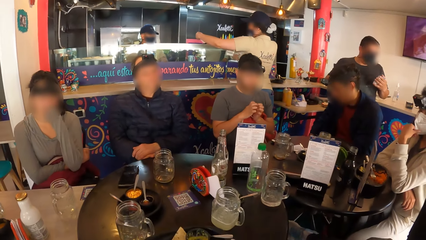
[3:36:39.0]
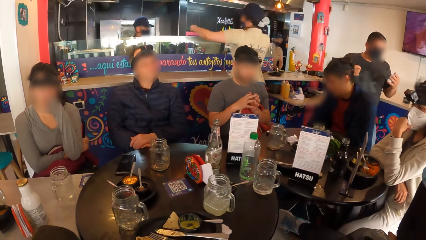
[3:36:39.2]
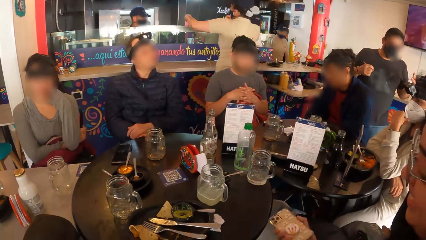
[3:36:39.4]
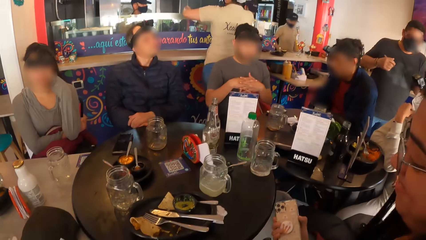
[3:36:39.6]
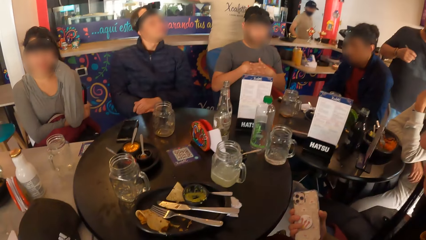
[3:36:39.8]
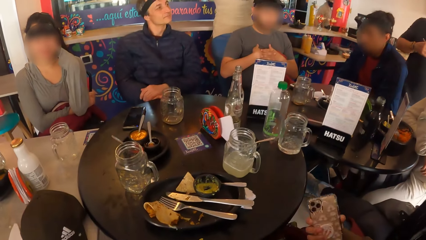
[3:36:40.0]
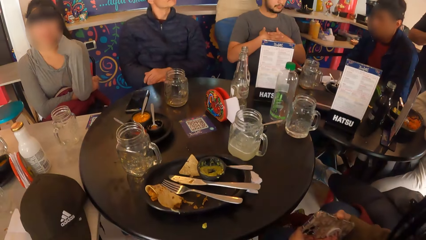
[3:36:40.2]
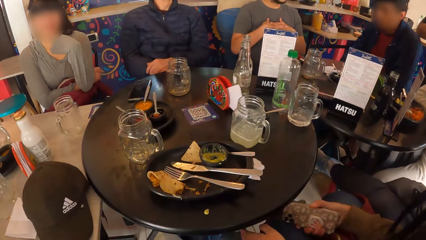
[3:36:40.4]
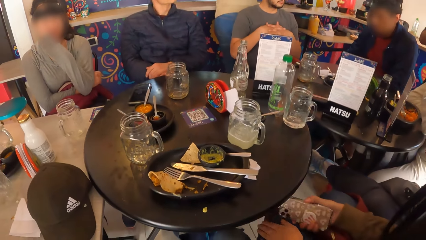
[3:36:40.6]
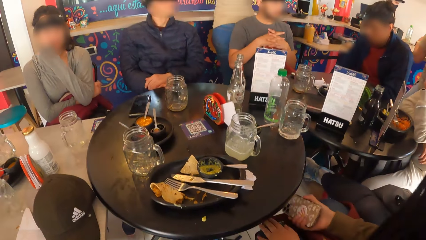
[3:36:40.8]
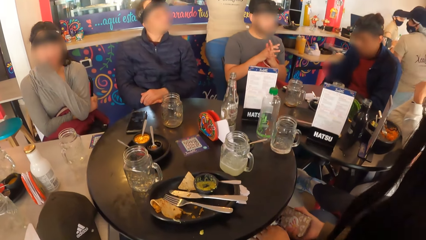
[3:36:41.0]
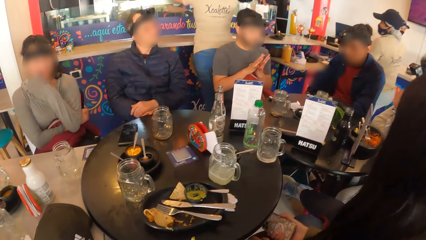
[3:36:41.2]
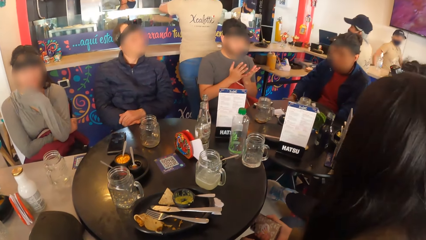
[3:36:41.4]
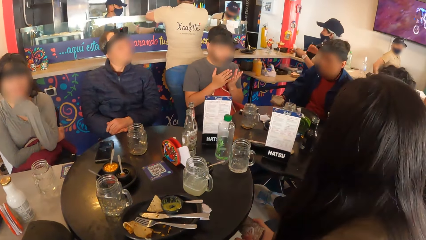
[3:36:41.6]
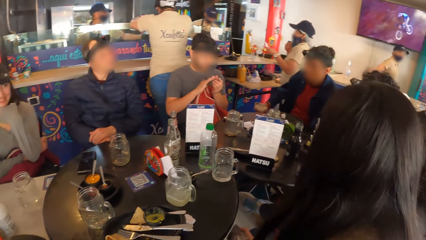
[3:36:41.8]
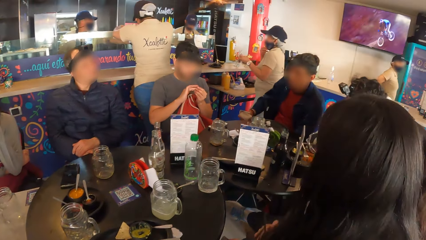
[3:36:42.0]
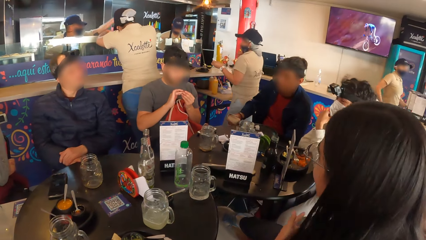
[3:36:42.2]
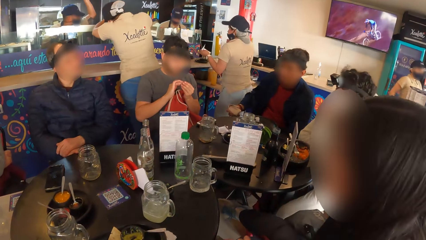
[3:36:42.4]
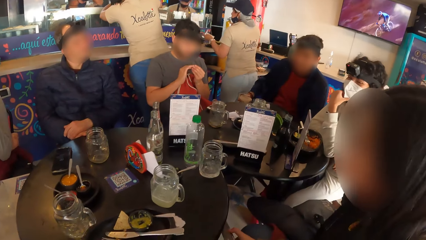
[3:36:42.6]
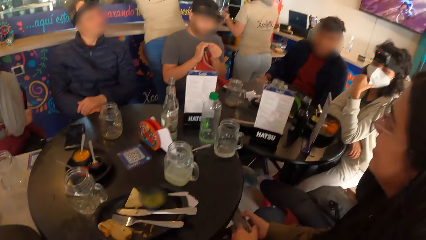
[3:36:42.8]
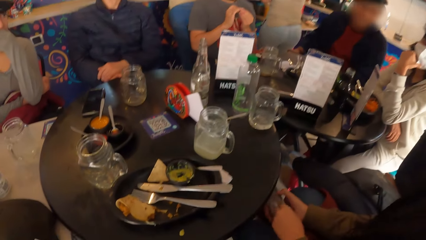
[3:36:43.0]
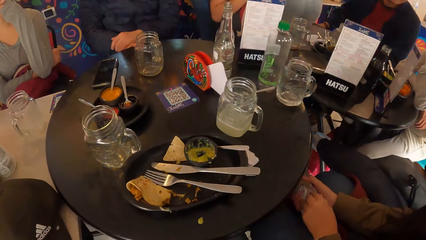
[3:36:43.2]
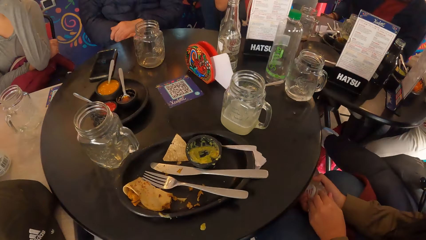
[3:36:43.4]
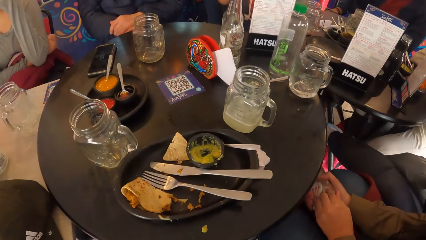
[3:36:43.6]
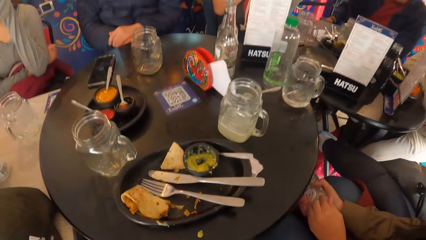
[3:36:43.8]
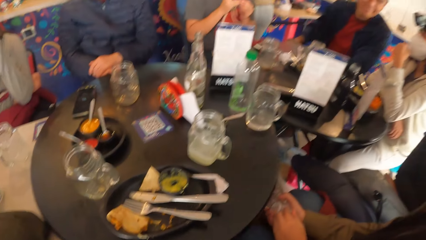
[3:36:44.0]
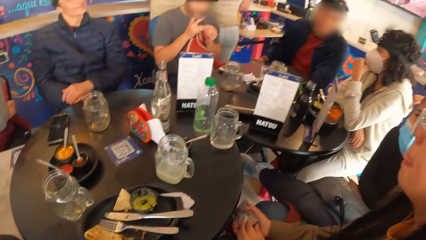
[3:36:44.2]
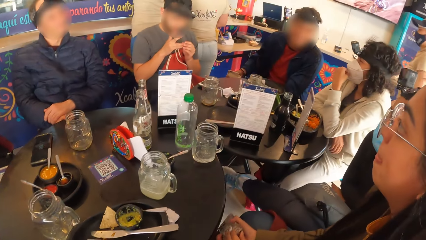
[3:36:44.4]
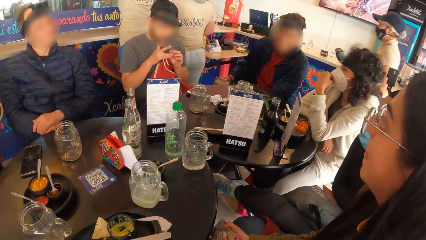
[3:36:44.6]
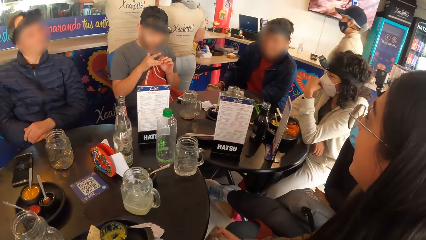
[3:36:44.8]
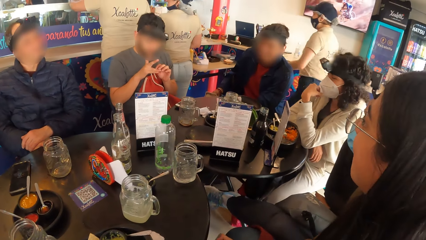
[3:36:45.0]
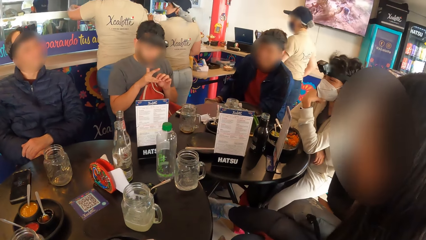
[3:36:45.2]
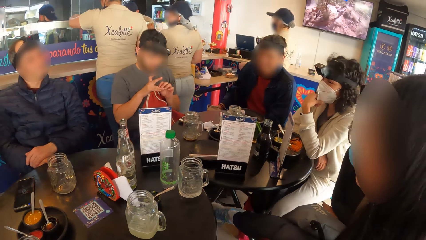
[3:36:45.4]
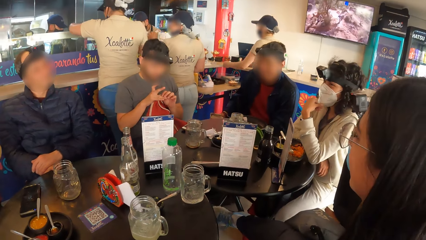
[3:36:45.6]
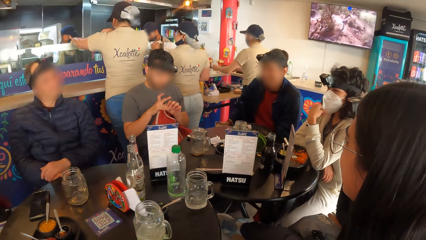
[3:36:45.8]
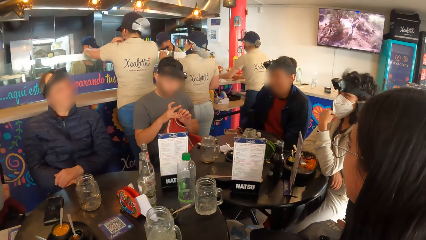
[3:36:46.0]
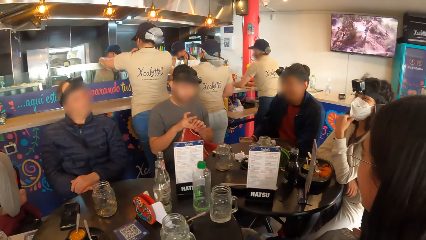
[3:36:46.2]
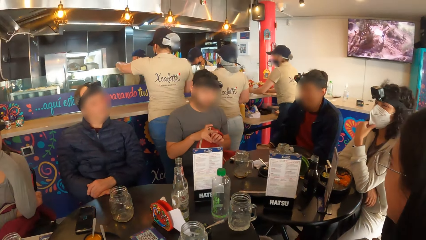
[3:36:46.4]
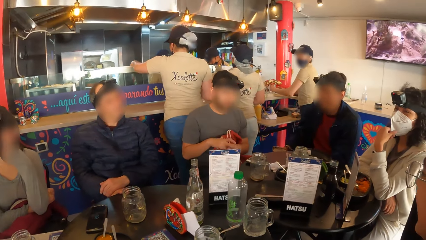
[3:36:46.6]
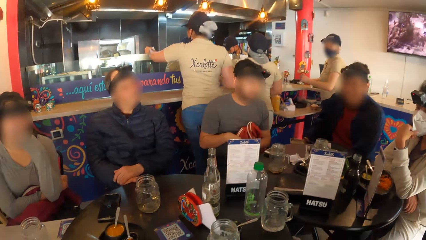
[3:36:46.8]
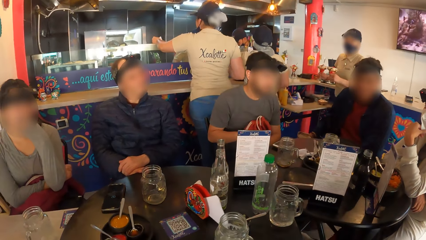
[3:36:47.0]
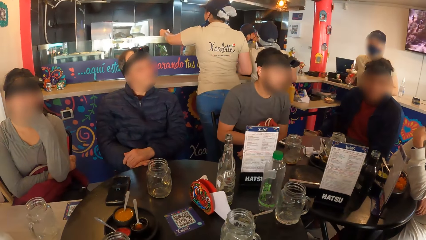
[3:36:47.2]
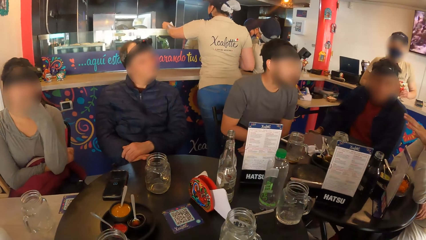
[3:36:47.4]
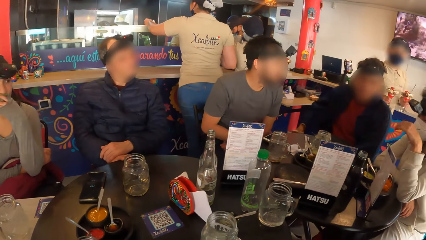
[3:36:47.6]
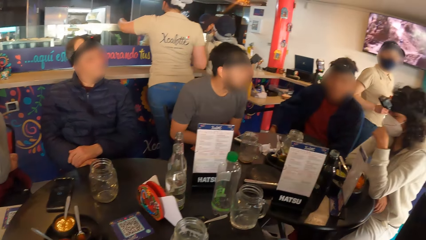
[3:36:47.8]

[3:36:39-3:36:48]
The woman taps her left lap with her left hand. She holds a phone in her right hand with both hands.

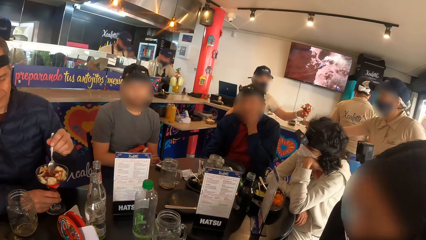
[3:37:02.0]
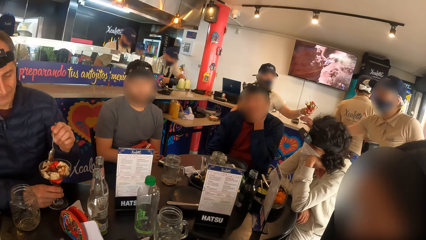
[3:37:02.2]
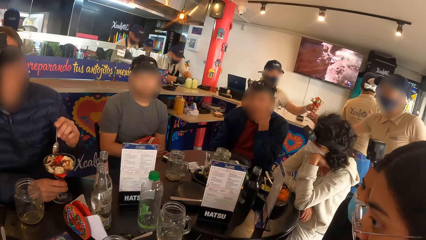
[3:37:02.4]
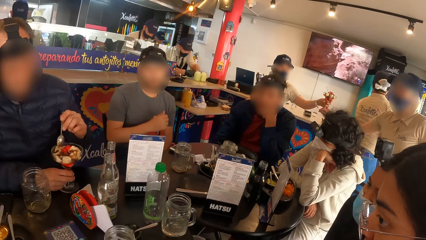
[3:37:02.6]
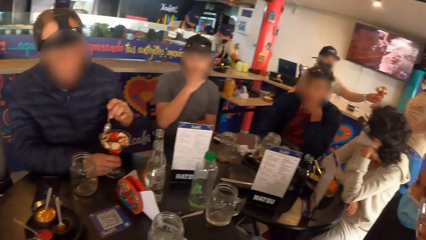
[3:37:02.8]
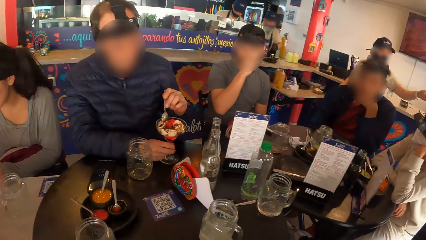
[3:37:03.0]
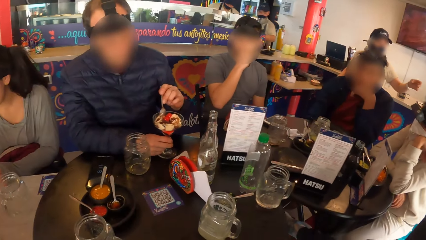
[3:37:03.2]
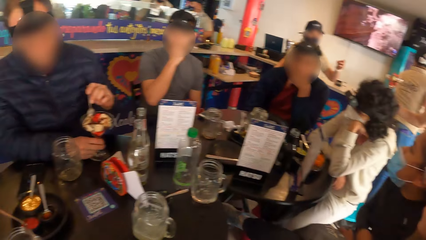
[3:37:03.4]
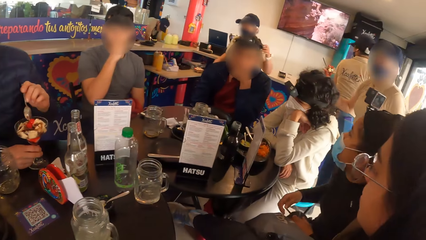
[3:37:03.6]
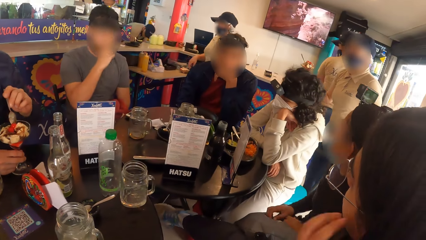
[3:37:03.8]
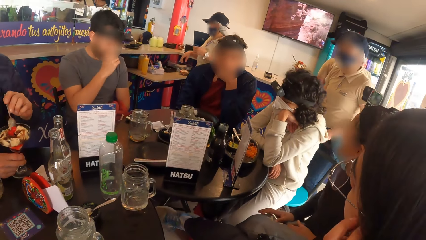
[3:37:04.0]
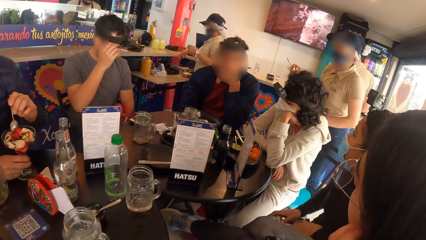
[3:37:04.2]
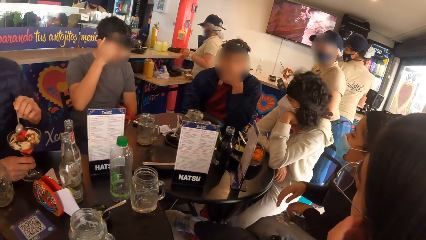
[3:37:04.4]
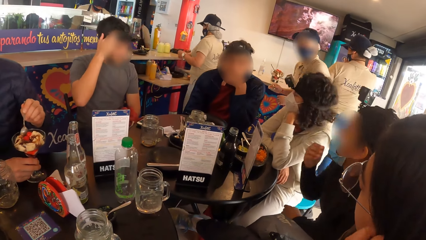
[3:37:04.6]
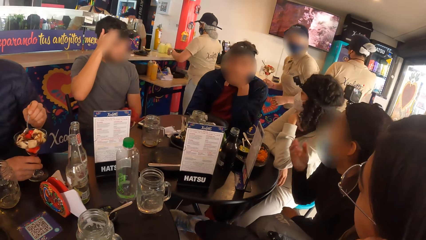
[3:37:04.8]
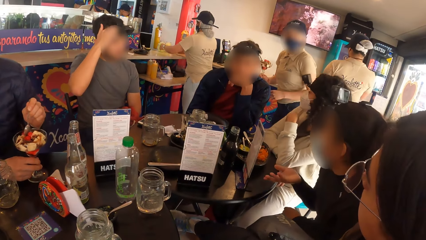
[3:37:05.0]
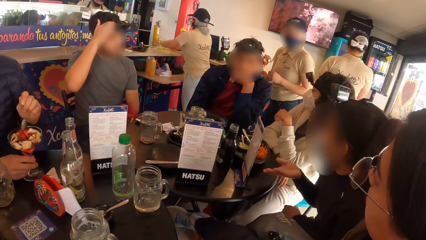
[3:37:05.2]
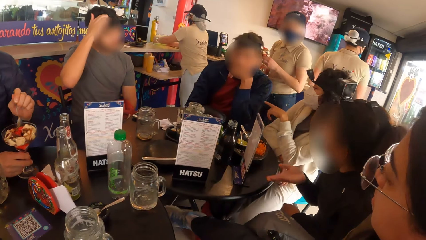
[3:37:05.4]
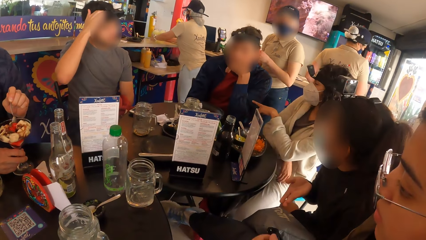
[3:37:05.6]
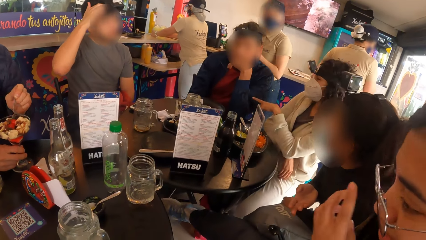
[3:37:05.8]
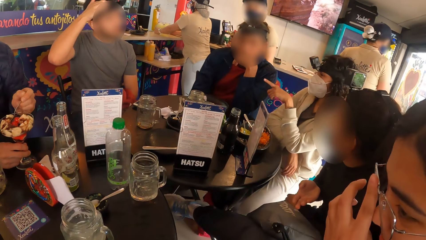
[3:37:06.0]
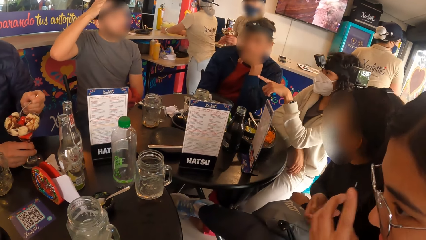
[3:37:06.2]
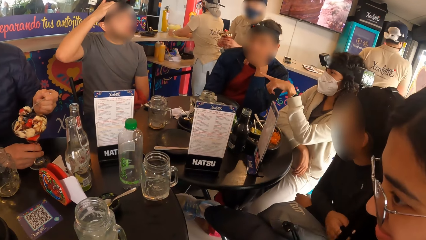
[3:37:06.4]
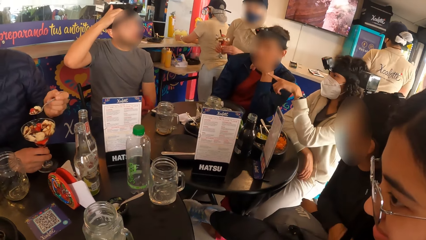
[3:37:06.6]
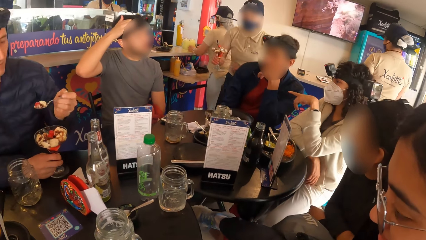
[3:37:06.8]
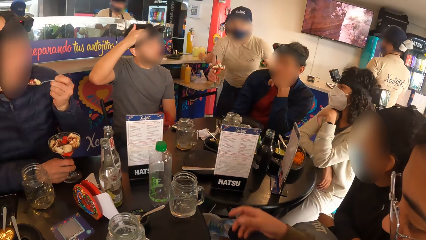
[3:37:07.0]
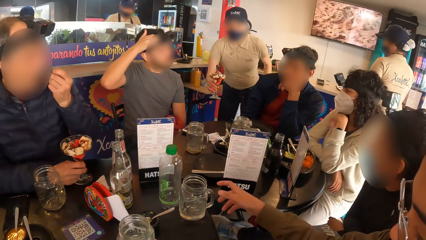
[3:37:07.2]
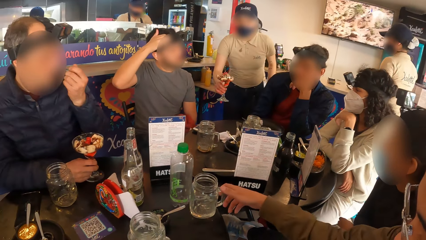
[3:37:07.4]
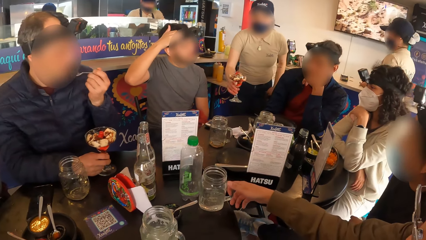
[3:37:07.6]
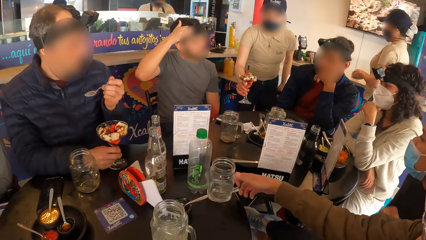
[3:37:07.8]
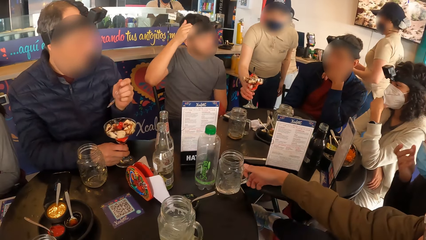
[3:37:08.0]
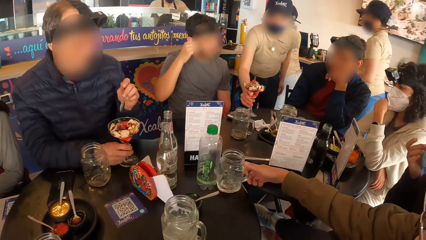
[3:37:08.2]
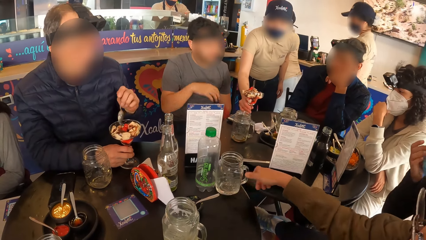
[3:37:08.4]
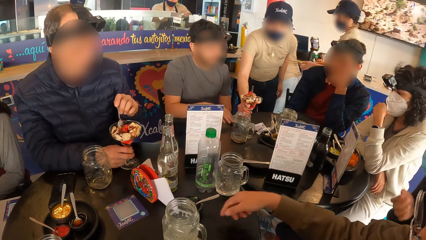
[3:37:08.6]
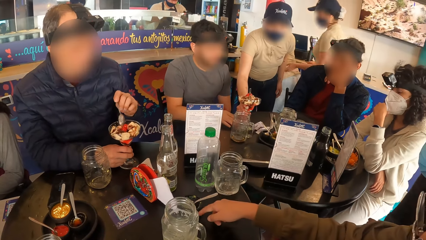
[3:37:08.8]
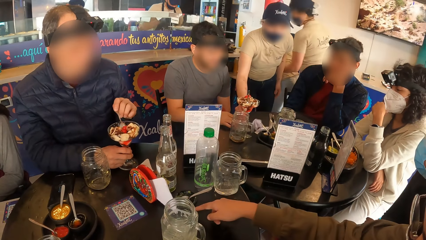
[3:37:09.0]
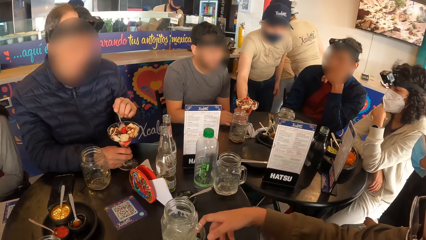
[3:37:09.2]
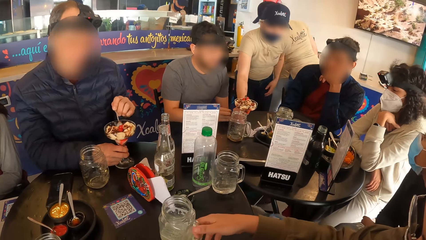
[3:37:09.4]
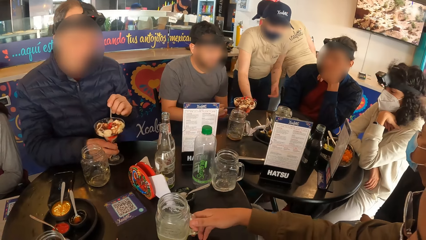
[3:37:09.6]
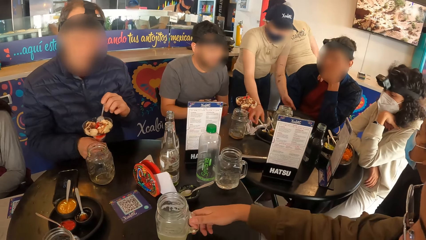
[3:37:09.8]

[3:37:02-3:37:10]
The woman touches her left ear with her left hand. She touches her glasses with her left hand. She moves a mug on a table with her right hand. She moves a plate on the table with her right hand. She moves the mug on the table with her right hand.
